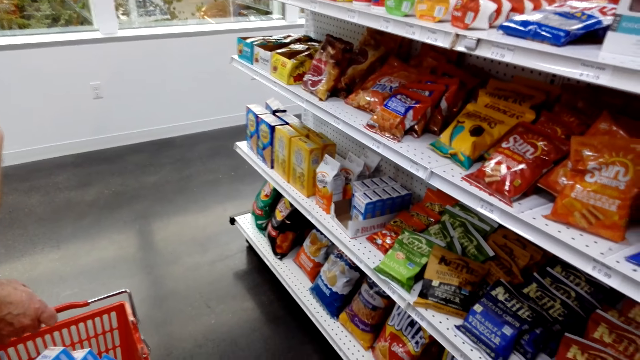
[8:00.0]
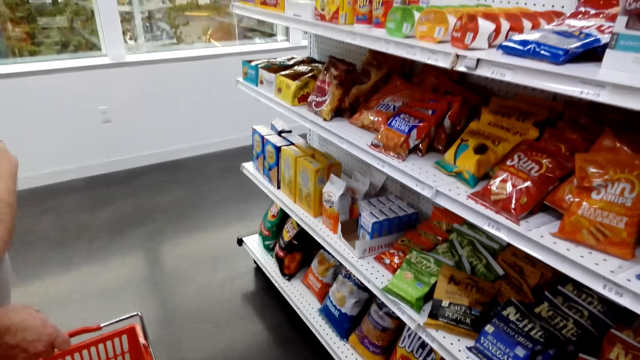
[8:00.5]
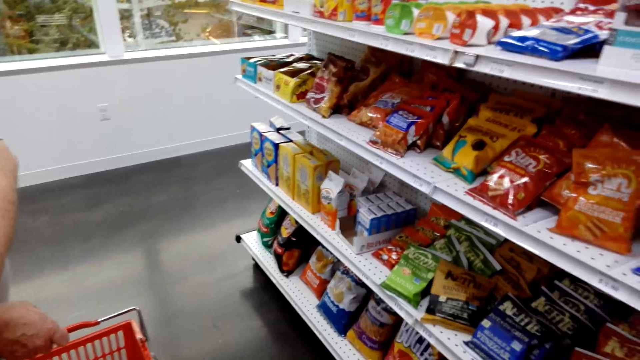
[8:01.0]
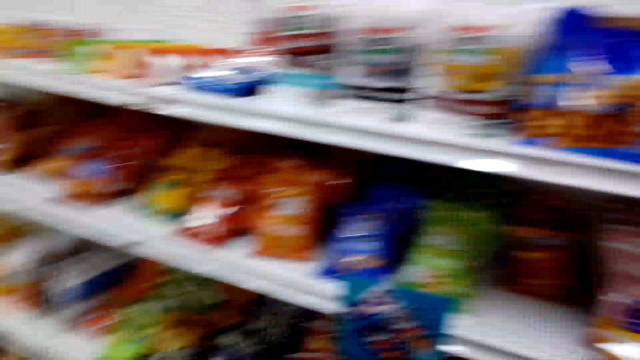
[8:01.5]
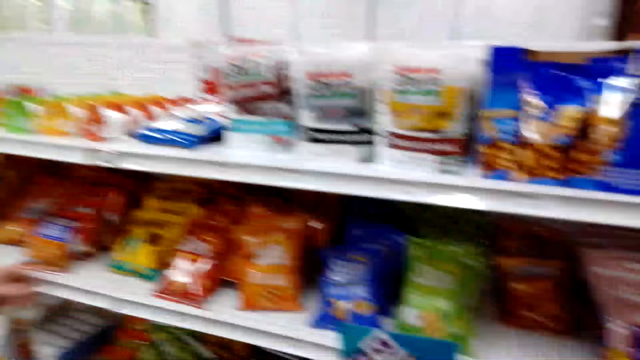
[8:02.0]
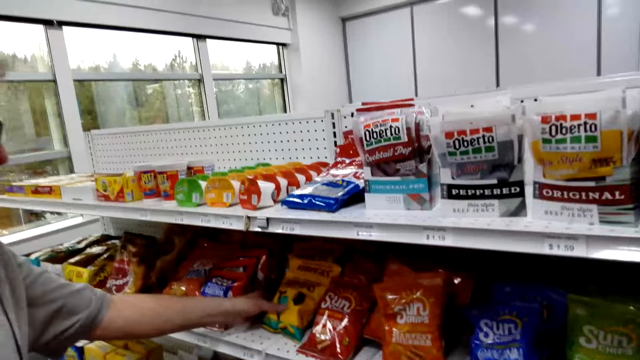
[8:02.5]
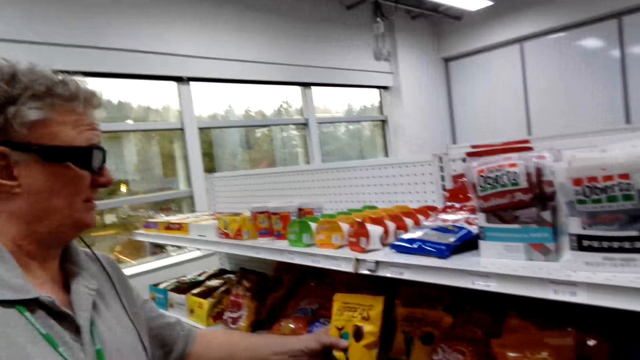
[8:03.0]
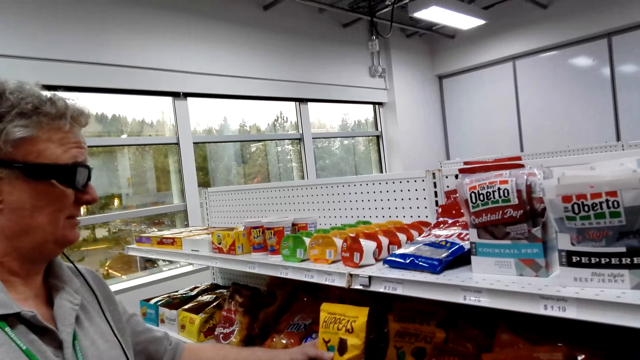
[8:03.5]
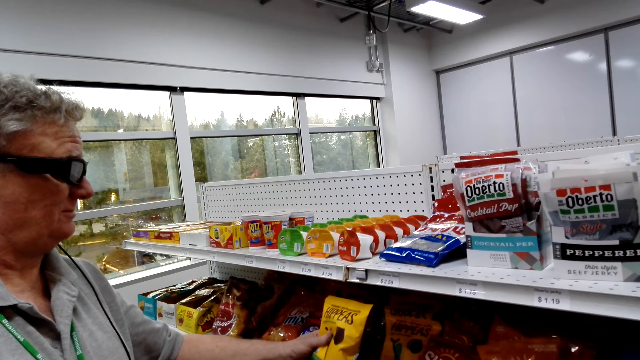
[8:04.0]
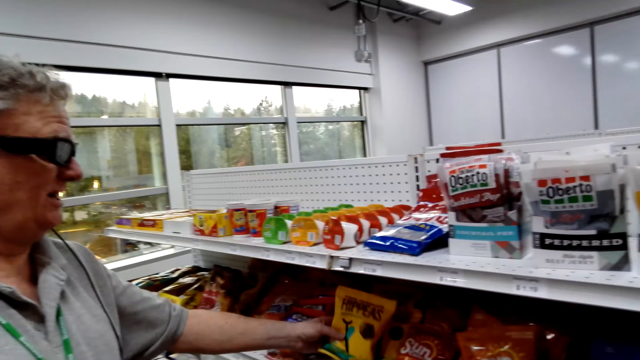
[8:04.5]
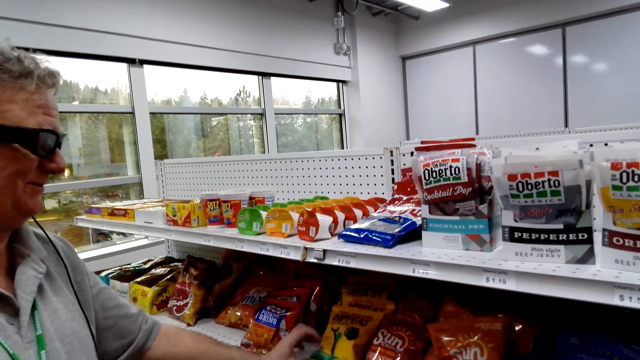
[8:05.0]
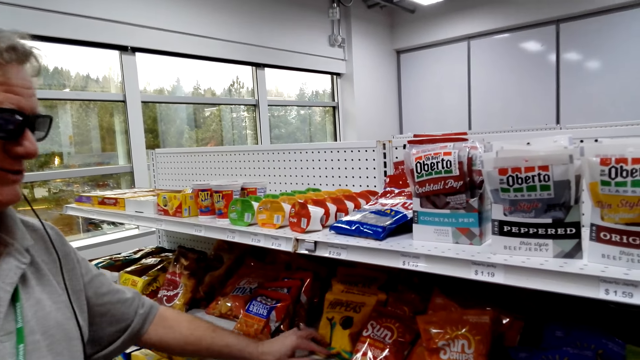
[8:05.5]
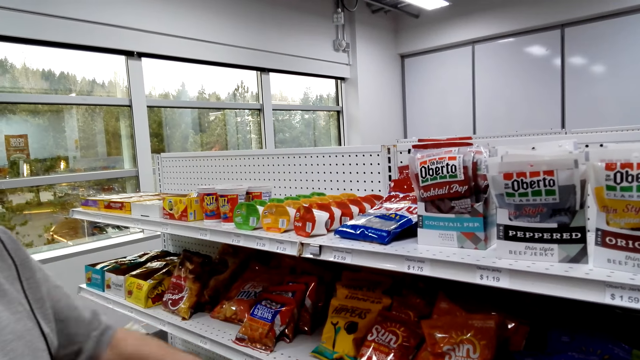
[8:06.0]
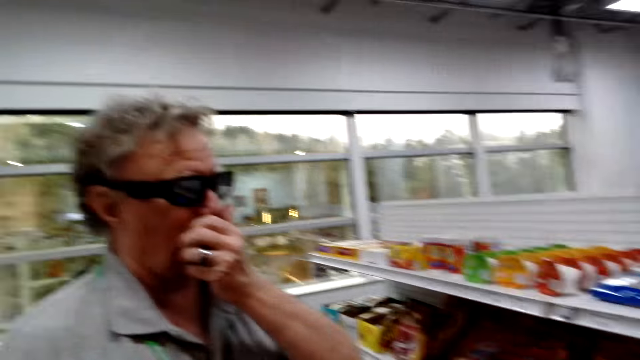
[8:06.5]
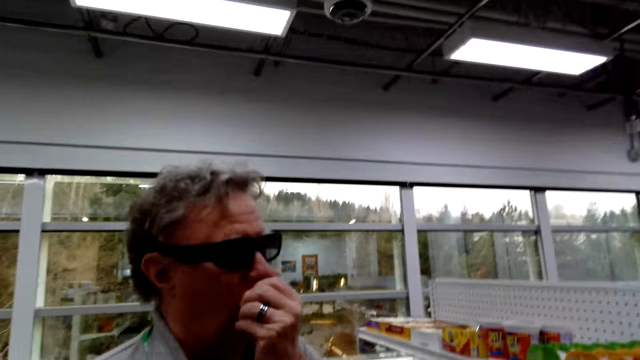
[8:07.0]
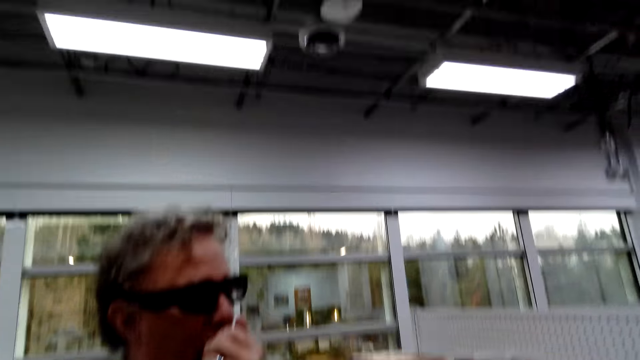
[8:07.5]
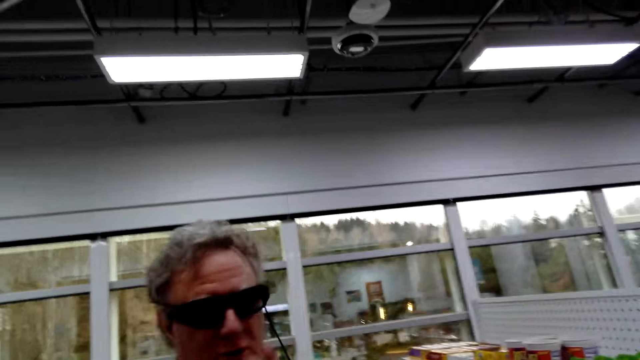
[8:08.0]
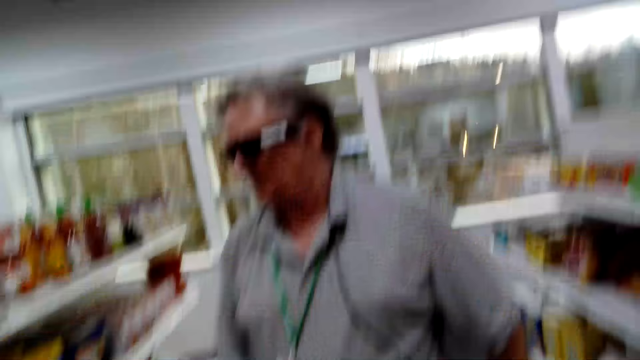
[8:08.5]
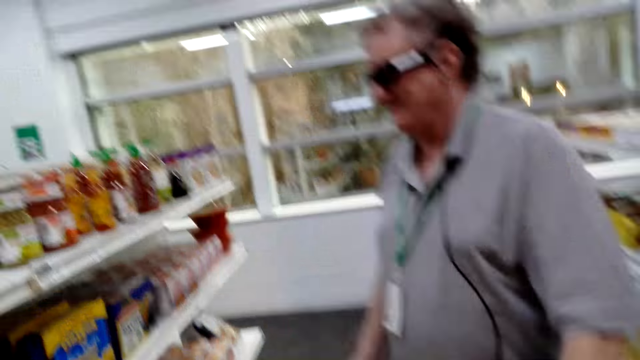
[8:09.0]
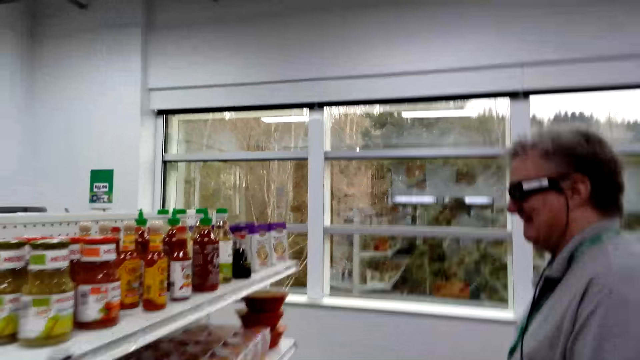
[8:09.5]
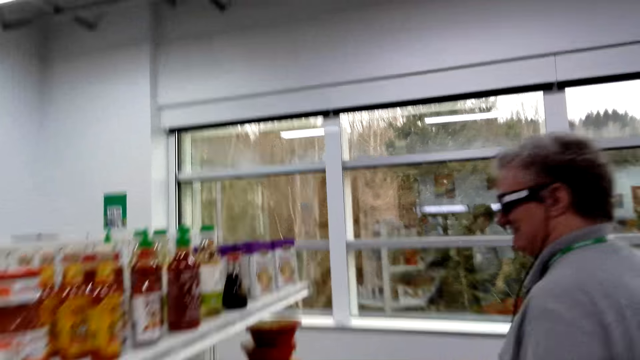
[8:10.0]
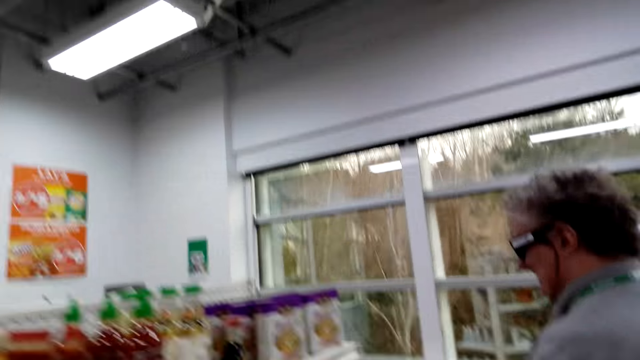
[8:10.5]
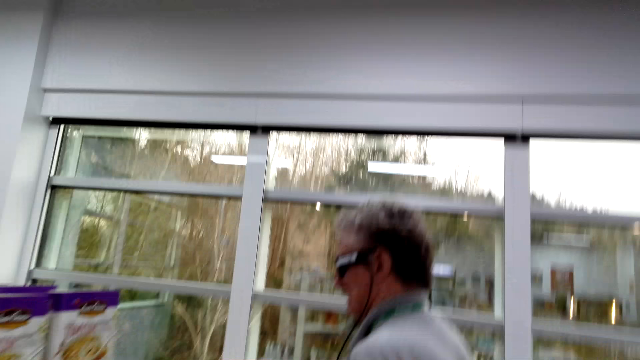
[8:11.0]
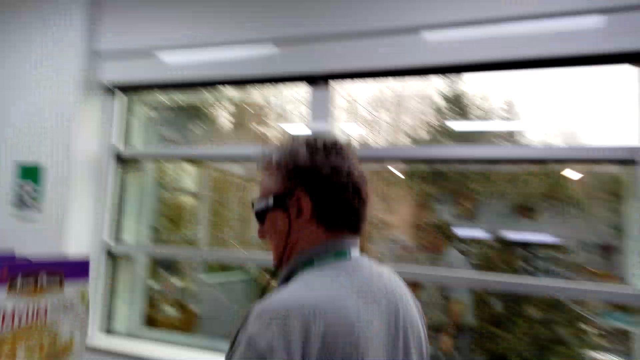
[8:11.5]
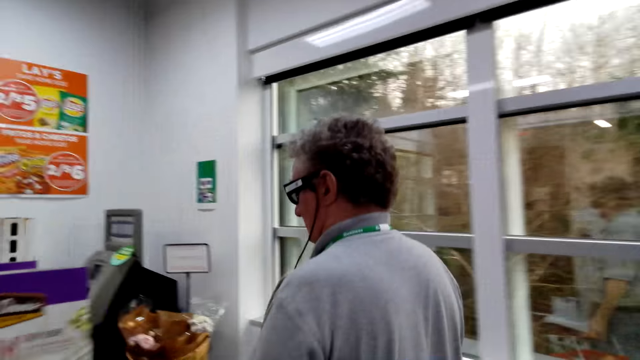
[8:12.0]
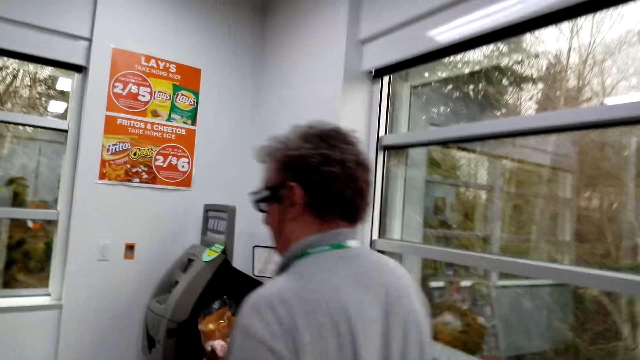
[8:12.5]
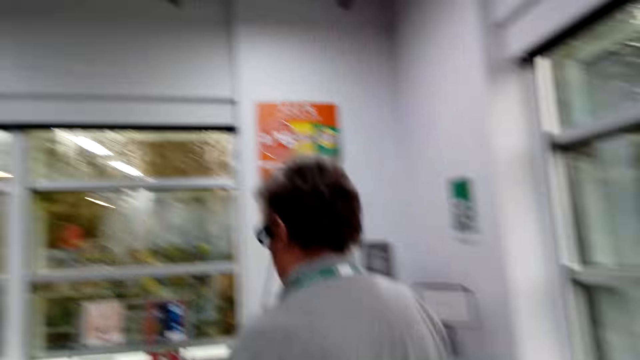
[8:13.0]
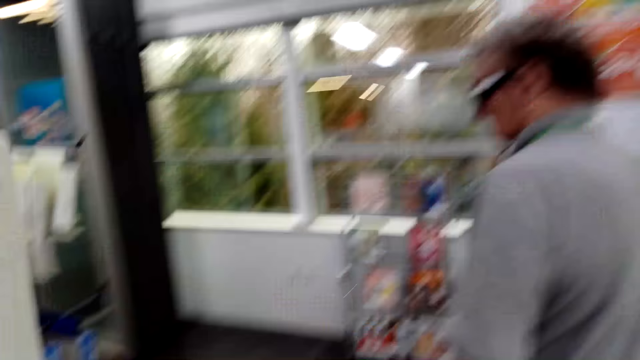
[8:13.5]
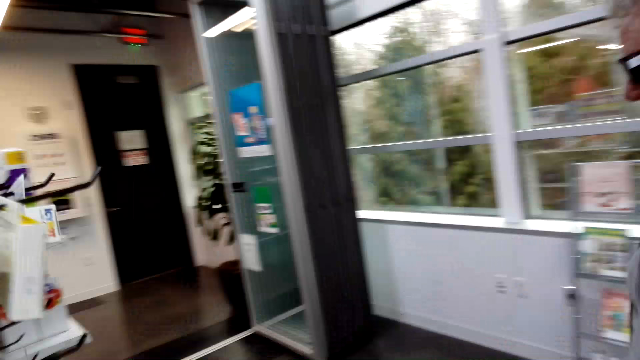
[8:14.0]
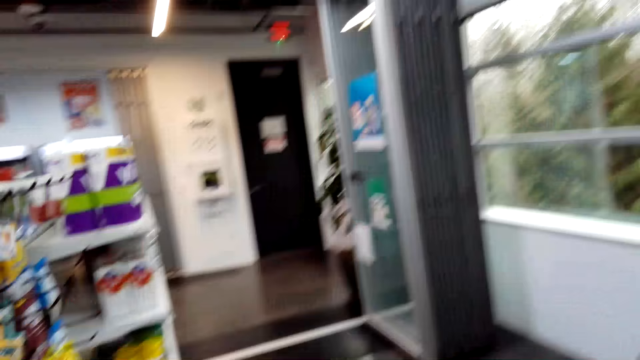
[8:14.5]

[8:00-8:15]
The man stands in the store. The man picks a snack. The man touches a potato chips packet on the shelf. The man puts the snack on the shelf. The man touches the nose. The man touches his mouth with his left hand. The man walks around the store. The camera wearer walks around the store.

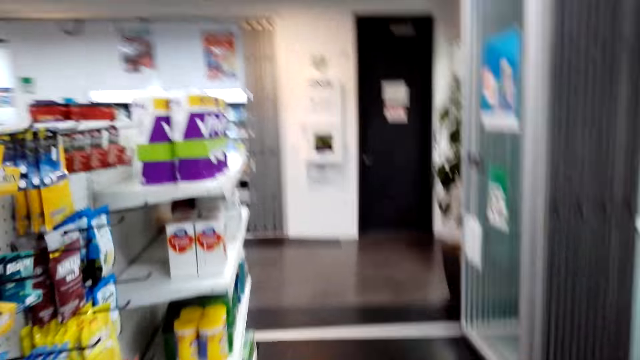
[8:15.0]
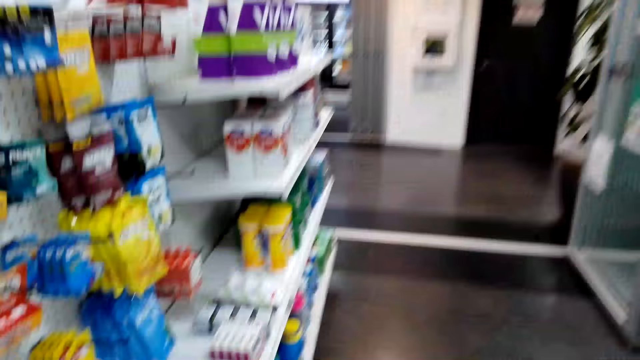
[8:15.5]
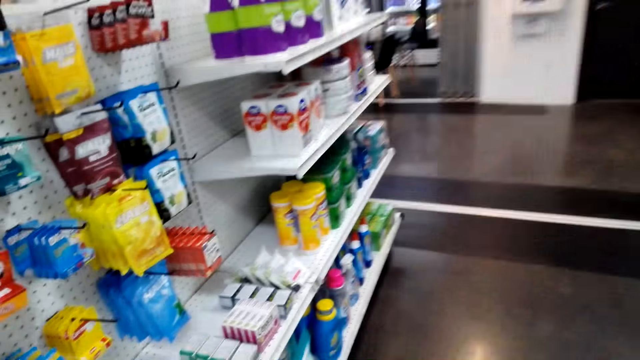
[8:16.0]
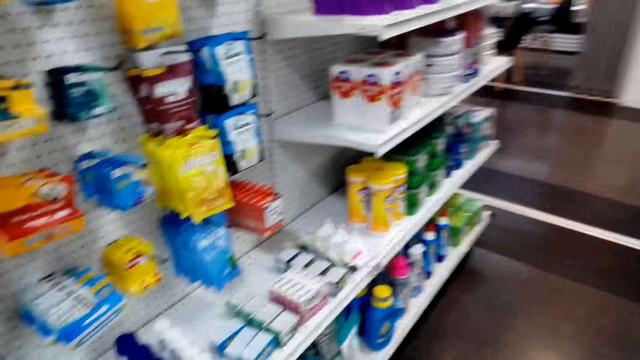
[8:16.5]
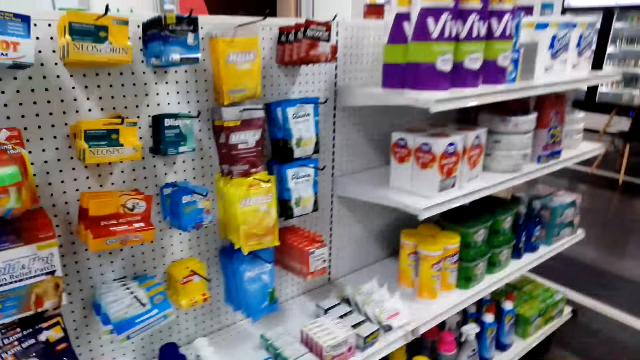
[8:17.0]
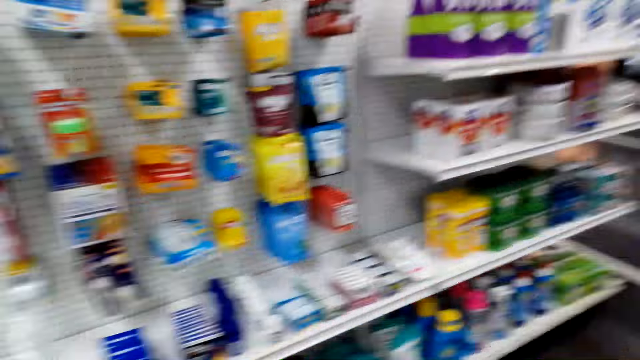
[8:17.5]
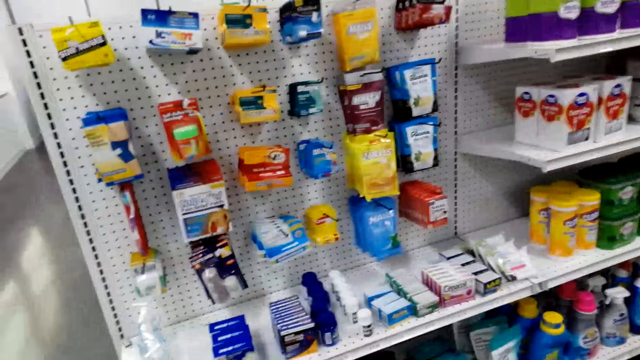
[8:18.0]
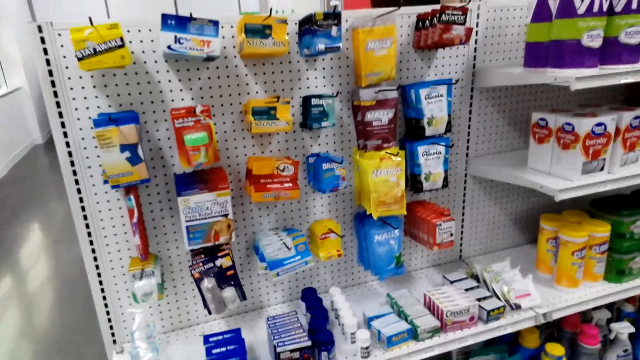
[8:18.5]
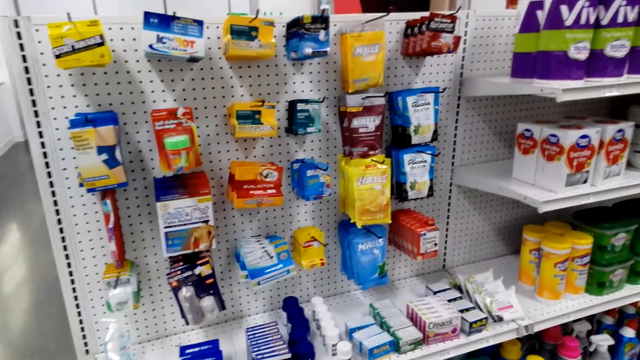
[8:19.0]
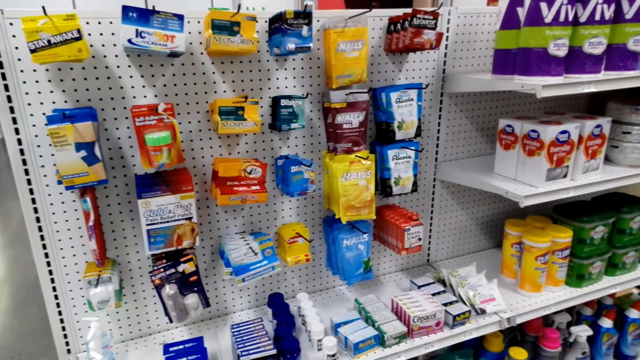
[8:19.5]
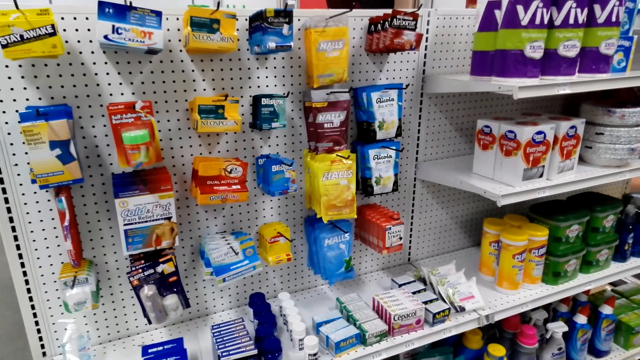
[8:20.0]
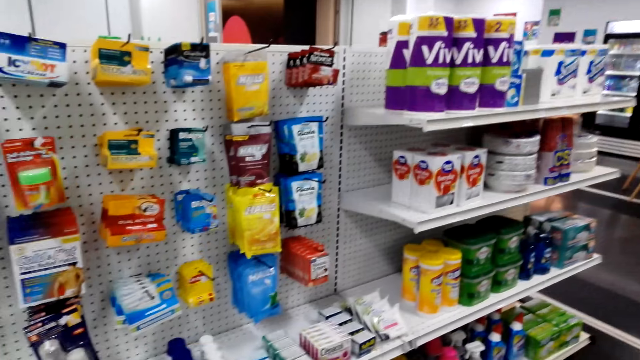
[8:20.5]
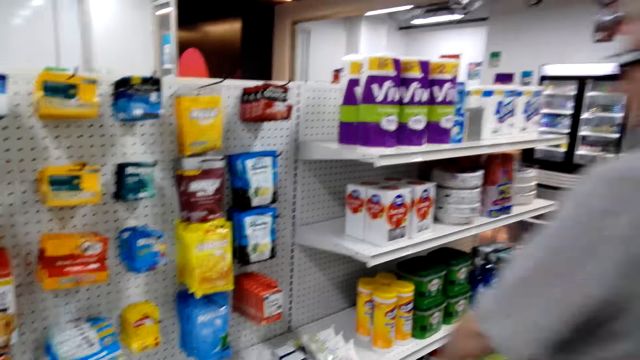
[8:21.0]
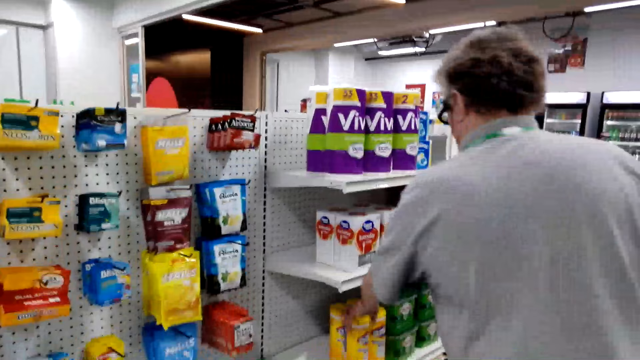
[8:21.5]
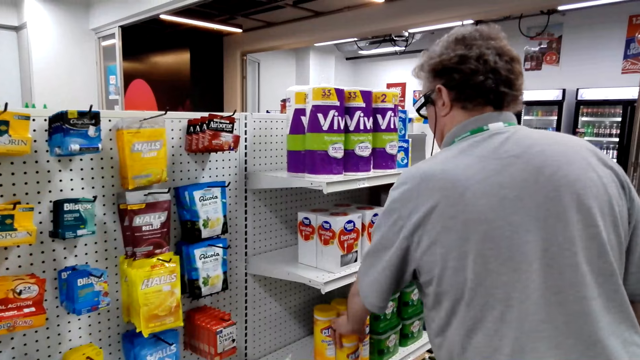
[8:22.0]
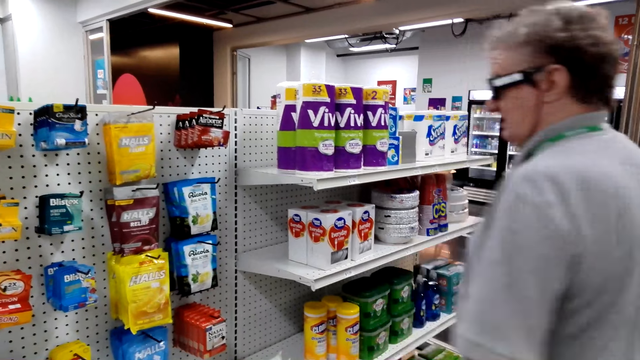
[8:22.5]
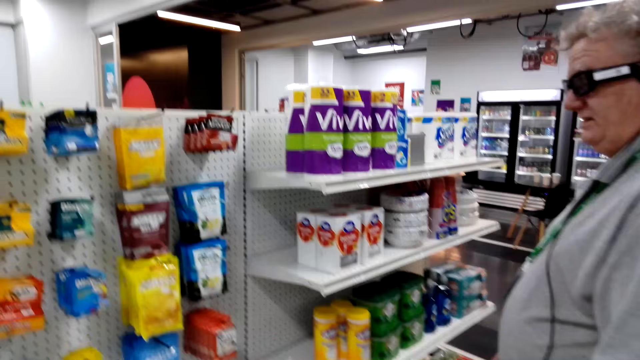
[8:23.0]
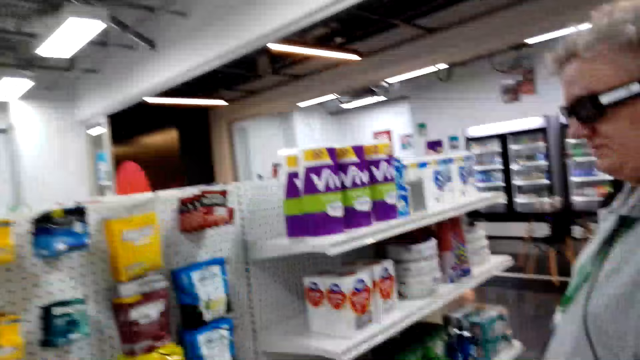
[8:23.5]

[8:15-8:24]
The man picks a bottle of disinfectant on the shelf.
